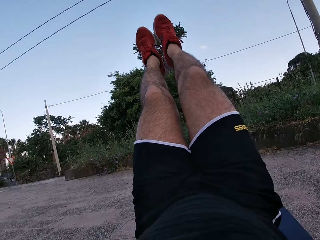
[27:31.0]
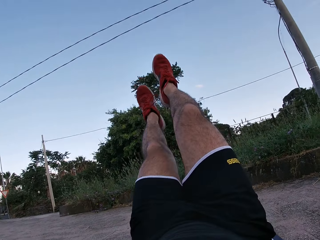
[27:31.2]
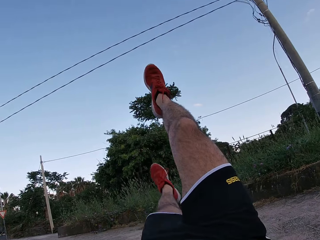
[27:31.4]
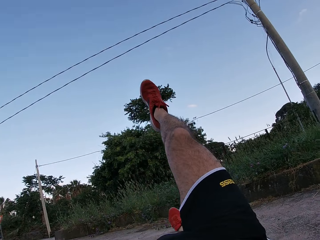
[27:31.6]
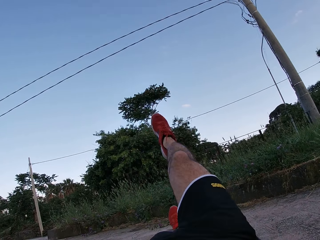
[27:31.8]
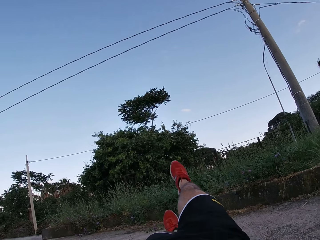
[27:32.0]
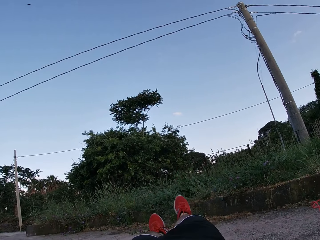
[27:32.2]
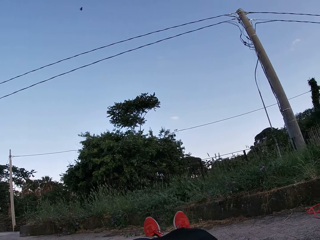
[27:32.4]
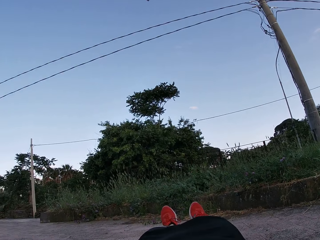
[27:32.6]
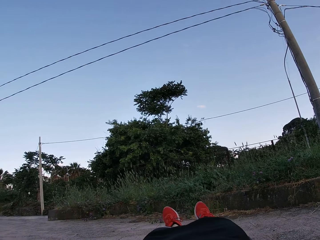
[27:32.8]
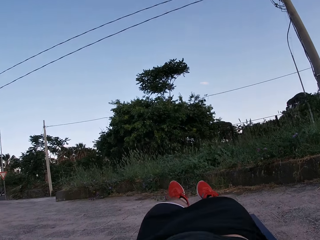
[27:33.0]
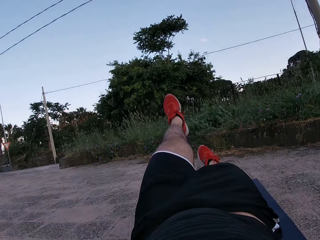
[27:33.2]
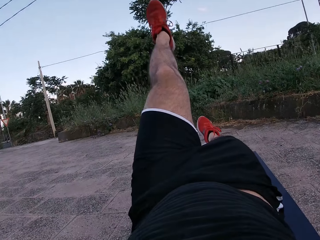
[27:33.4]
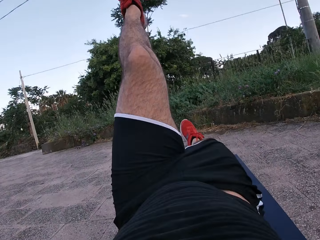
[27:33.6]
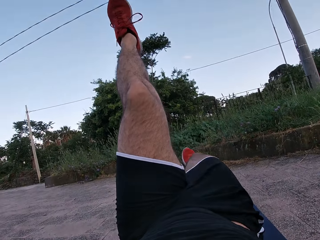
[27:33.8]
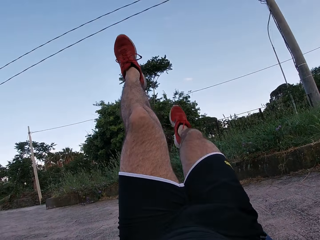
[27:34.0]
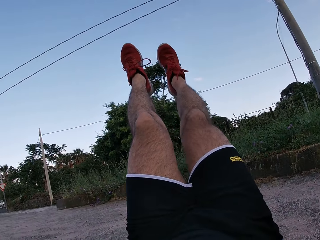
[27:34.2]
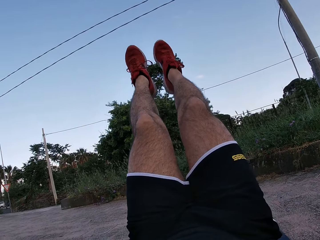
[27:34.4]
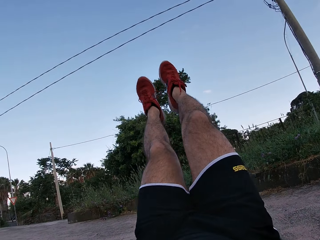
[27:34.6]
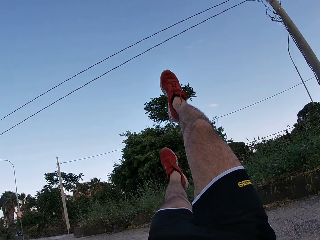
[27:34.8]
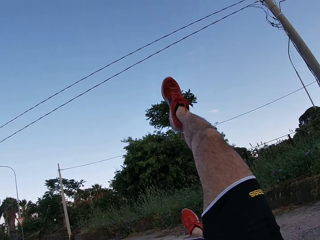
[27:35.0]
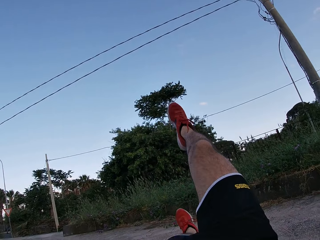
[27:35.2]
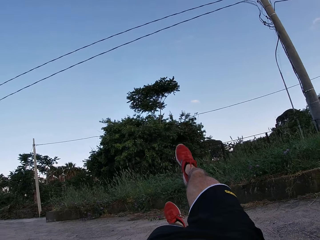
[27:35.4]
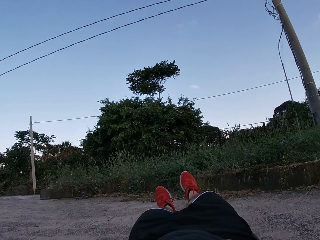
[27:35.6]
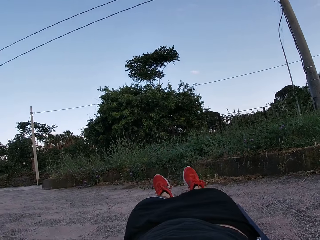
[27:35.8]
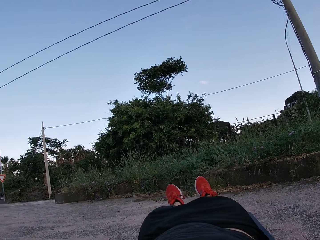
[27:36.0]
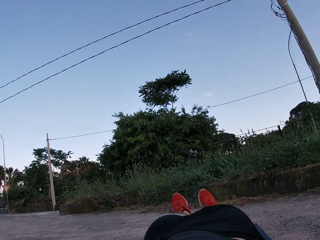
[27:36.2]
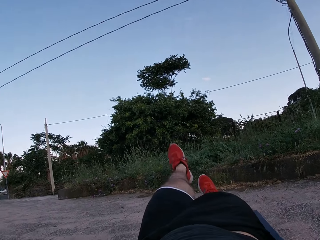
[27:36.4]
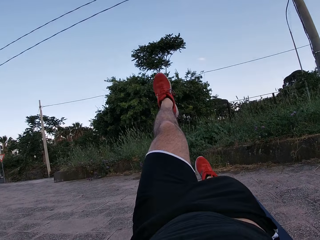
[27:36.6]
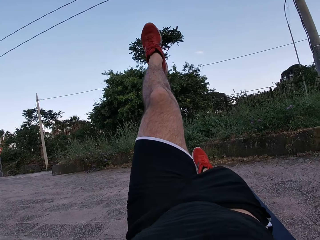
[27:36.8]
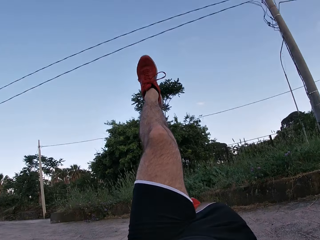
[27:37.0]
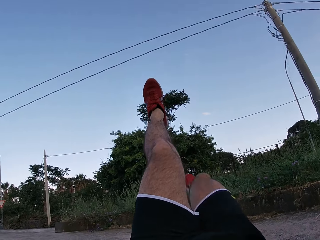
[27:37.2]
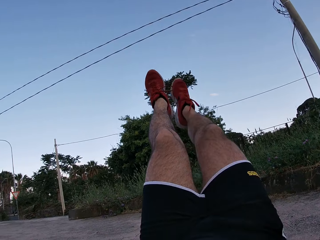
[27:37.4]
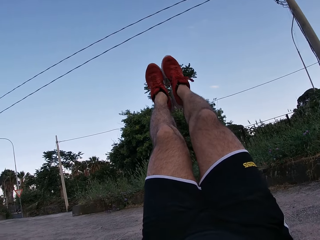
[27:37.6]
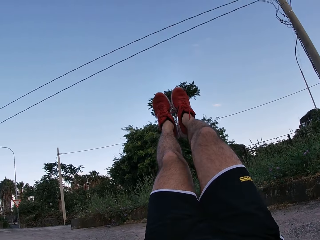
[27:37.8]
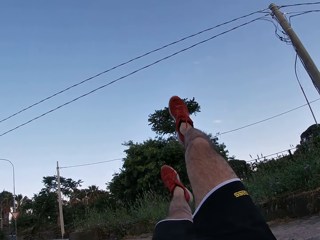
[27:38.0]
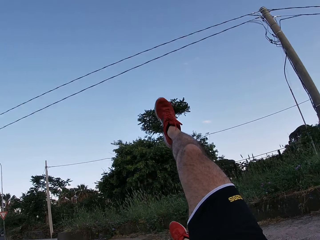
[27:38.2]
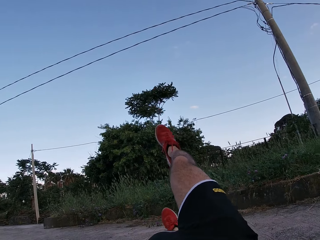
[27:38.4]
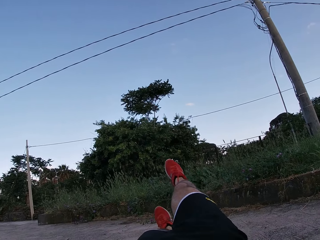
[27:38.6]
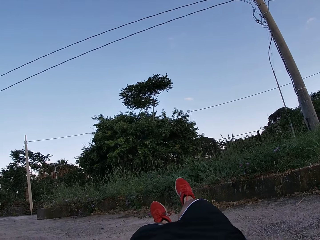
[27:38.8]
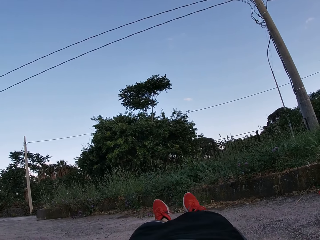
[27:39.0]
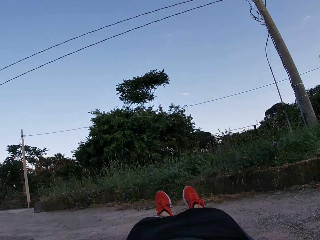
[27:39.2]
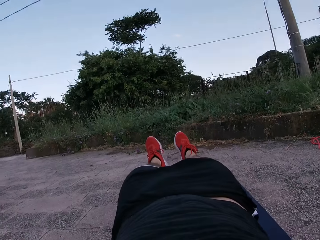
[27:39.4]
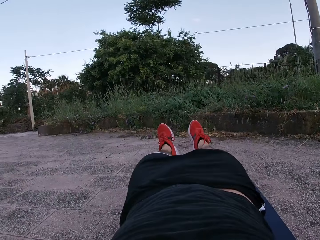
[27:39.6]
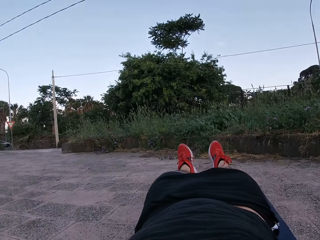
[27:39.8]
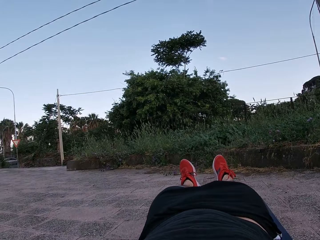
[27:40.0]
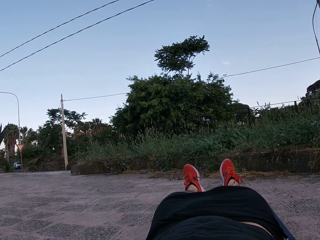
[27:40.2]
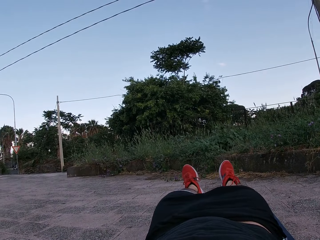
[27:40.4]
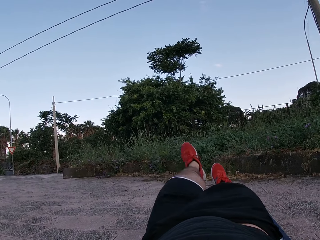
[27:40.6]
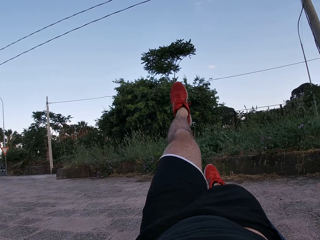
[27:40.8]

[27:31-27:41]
The camera wearer lifts the right leg, drops the left leg and drops the right leg. They lift the left leg, lift the right leg, drop the left leg and drop the right leg. They look around. They lift the left leg, lift the right leg, drop the left leg and drop the right leg. They look around.

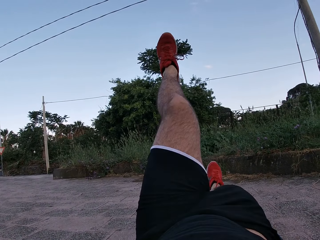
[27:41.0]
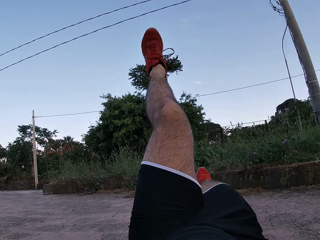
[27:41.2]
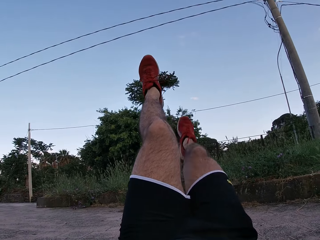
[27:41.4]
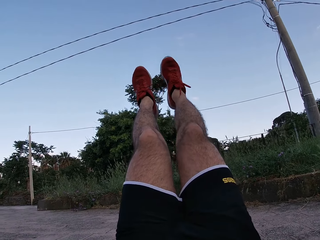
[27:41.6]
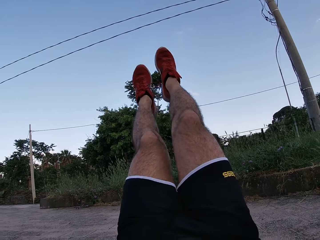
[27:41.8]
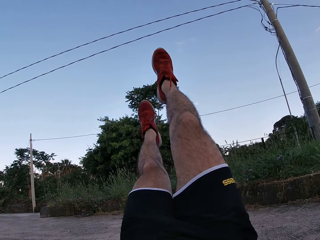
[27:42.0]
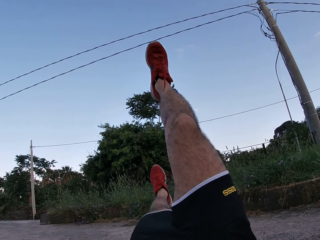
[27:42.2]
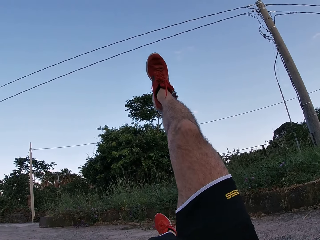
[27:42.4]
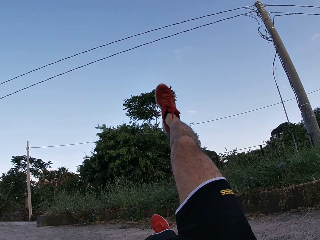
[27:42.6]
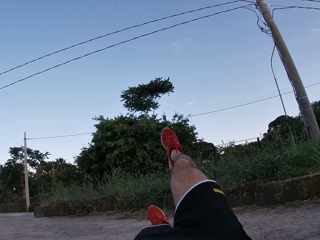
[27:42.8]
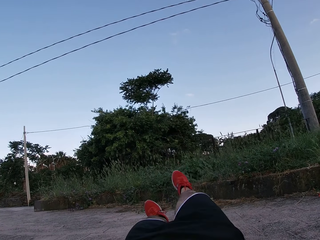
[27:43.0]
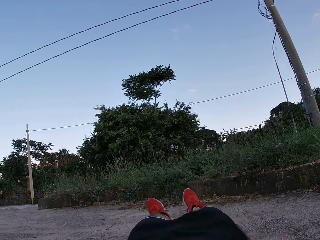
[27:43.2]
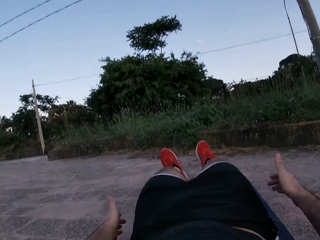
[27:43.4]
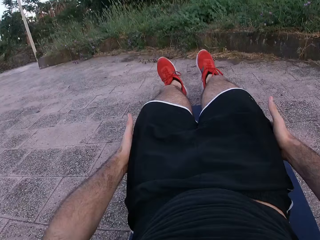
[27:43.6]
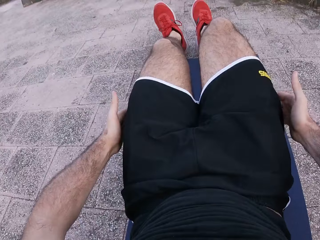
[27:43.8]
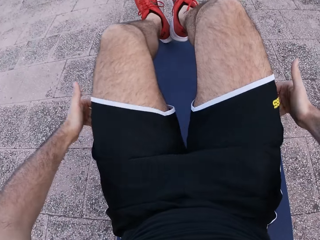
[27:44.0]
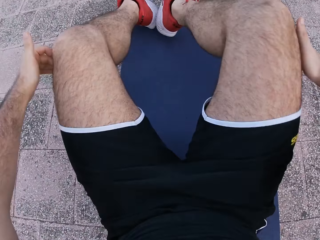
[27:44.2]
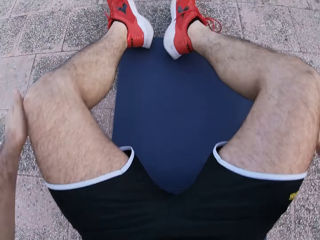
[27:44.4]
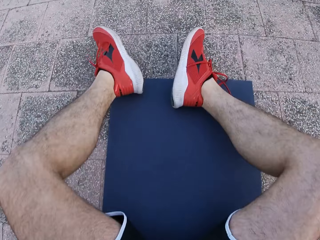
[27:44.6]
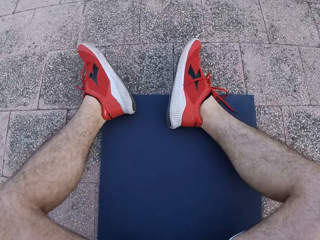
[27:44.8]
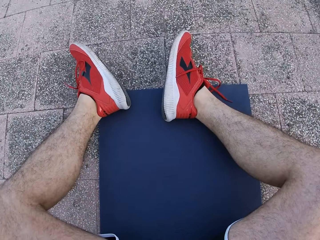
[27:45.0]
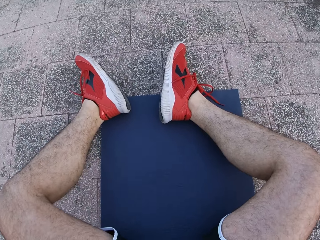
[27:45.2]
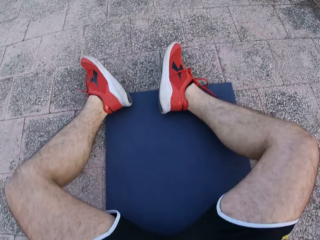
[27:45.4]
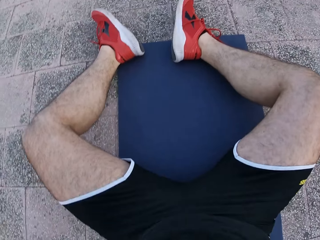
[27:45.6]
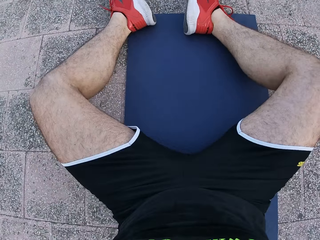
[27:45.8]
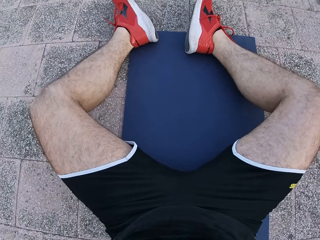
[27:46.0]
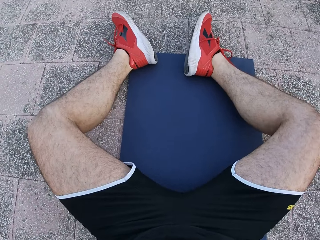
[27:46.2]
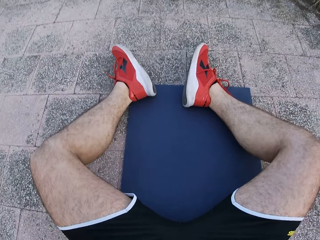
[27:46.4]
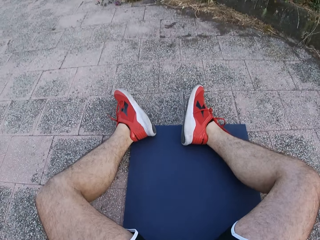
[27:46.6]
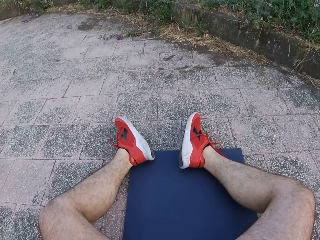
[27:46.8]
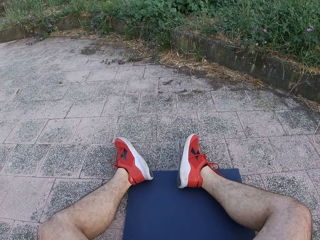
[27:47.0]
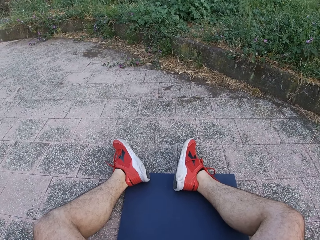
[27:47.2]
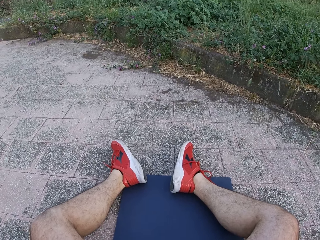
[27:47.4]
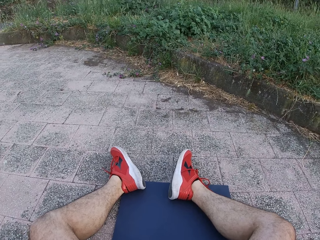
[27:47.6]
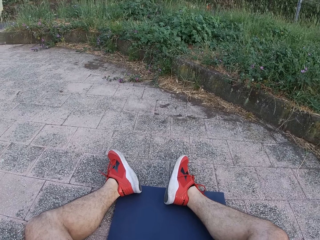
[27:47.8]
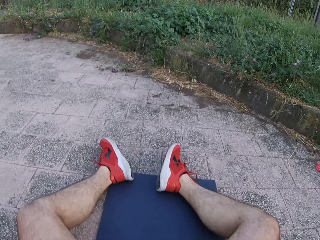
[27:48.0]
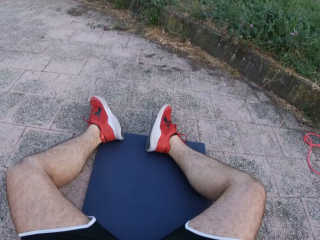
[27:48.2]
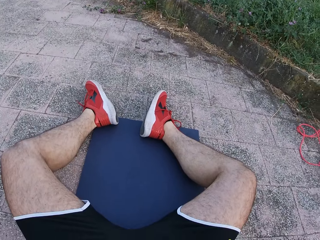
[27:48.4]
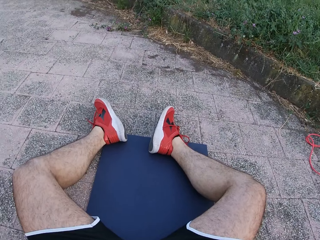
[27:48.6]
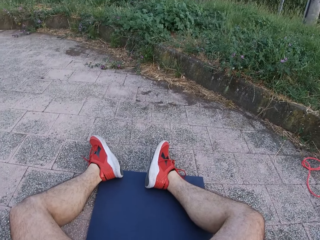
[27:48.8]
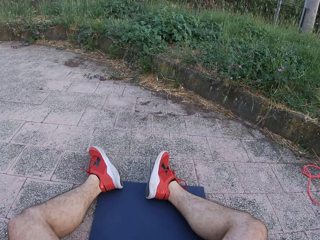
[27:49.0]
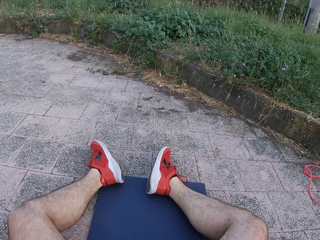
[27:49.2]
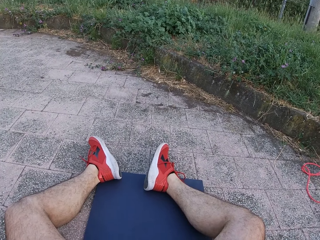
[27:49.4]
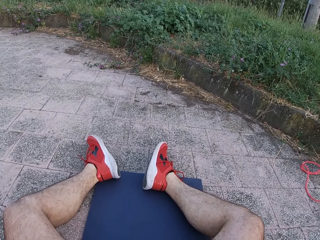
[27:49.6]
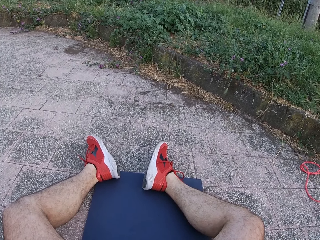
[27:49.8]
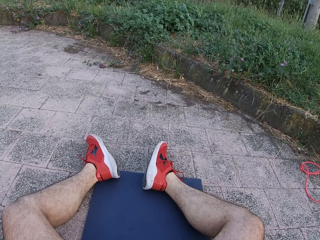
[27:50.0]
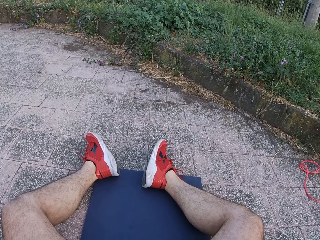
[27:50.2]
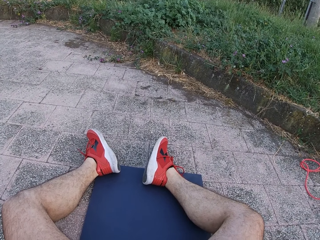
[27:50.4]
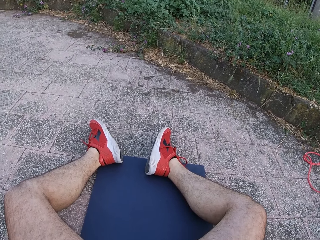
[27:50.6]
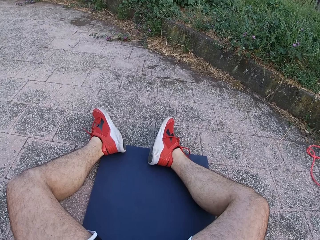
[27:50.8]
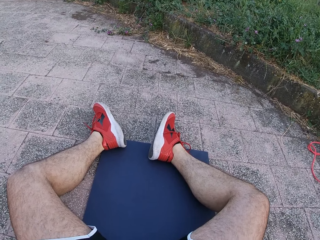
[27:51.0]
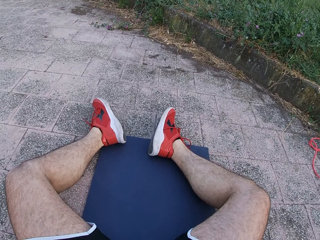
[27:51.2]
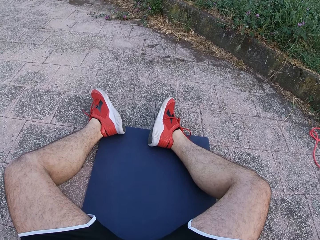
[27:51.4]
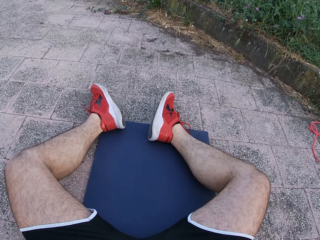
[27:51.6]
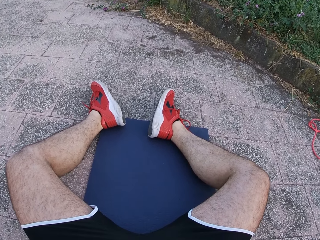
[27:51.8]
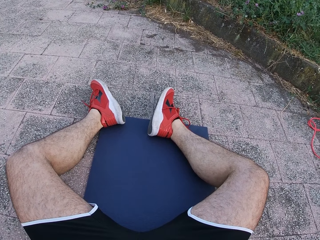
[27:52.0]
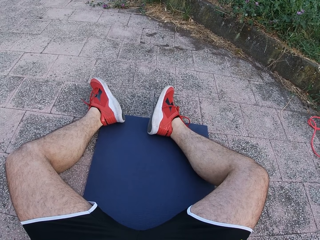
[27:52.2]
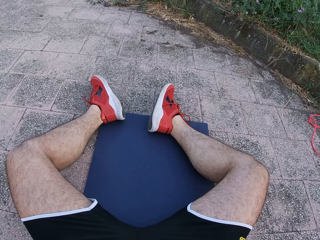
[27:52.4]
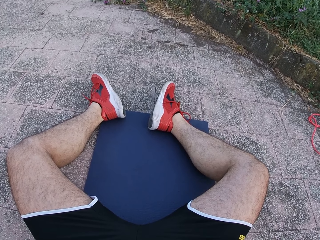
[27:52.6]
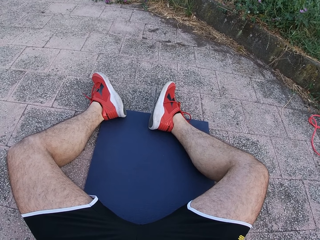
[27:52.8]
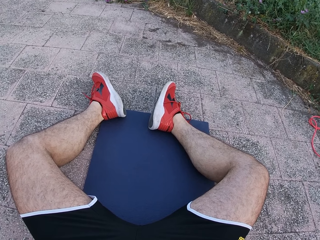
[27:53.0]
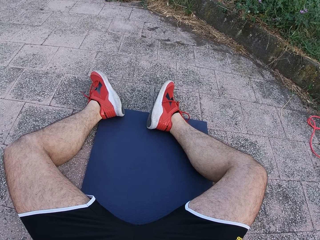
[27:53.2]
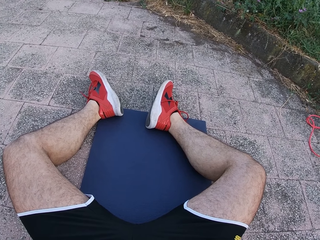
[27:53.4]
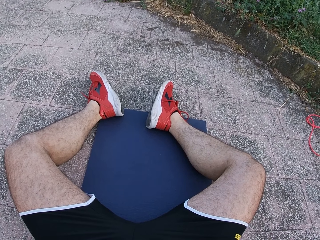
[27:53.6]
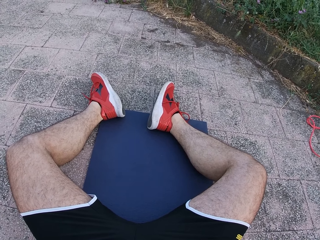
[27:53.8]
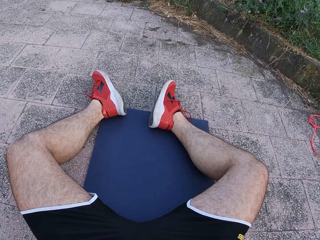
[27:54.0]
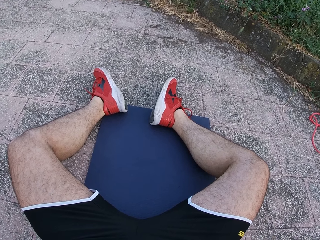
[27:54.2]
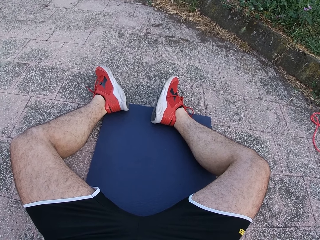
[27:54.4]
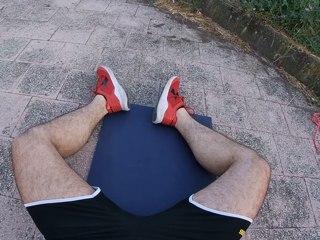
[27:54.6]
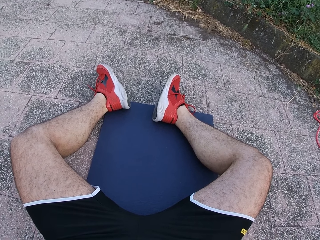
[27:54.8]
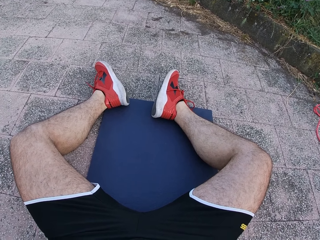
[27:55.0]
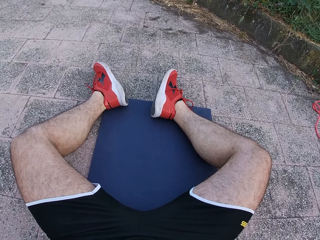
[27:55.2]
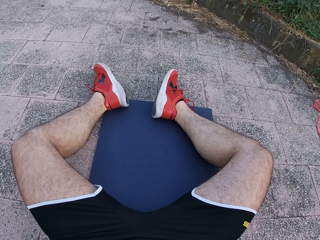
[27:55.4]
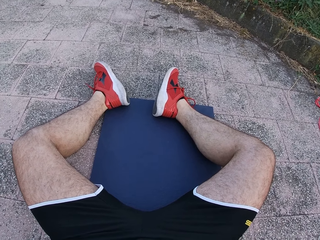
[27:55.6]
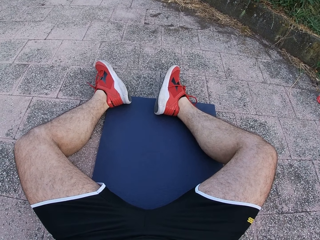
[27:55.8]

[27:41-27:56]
The camera wearer lifts the left leg, lifts the right leg, drops the left leg and drops the right leg. They lift the left hand. They move both hands. They move both legs. They fold both legs. They look at the floor. They look around. They look at the floor.
